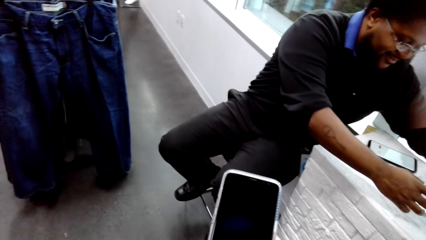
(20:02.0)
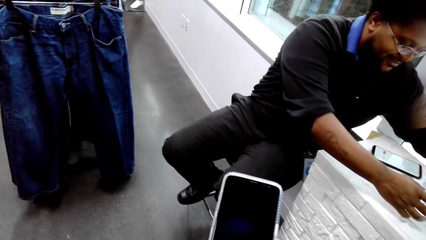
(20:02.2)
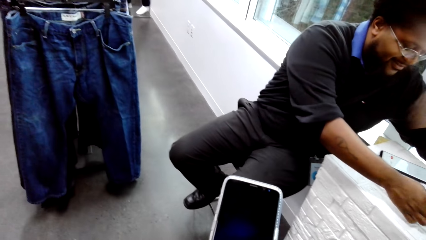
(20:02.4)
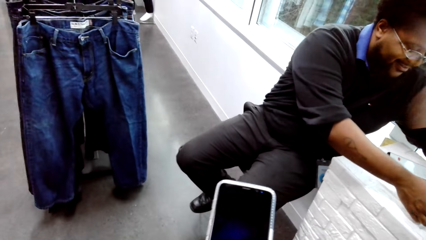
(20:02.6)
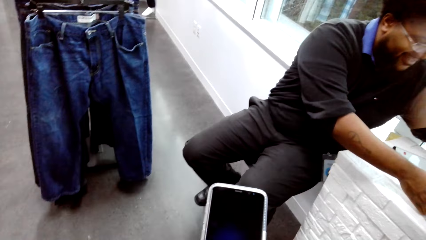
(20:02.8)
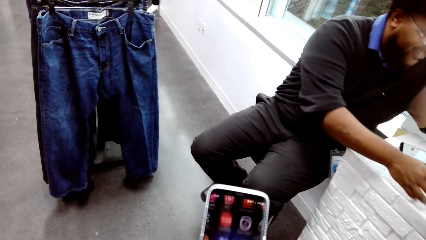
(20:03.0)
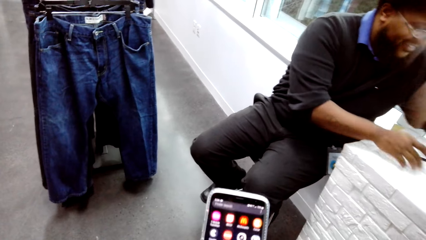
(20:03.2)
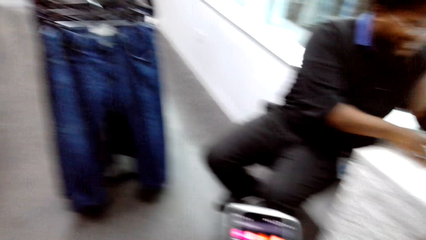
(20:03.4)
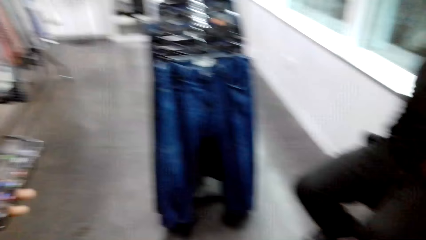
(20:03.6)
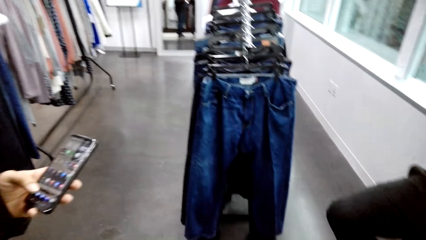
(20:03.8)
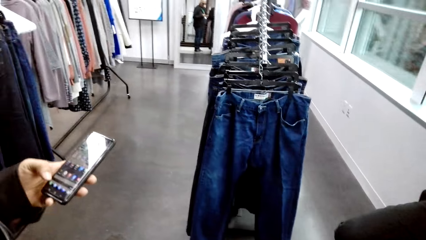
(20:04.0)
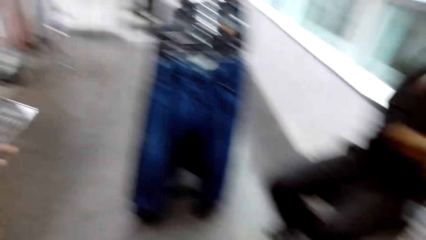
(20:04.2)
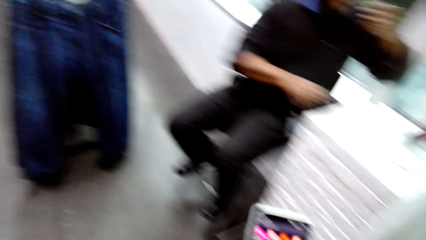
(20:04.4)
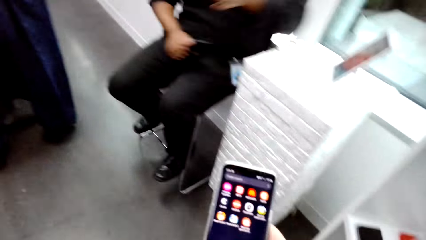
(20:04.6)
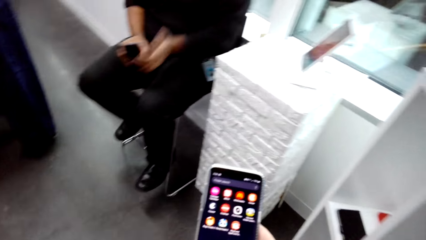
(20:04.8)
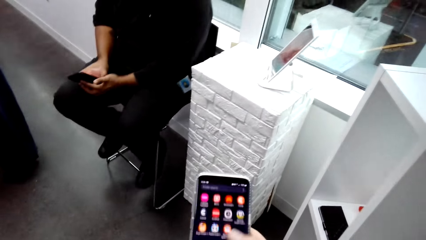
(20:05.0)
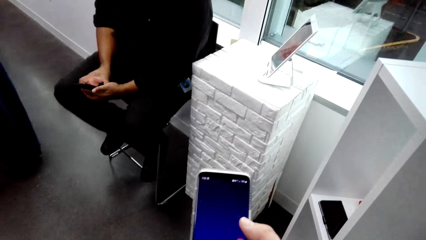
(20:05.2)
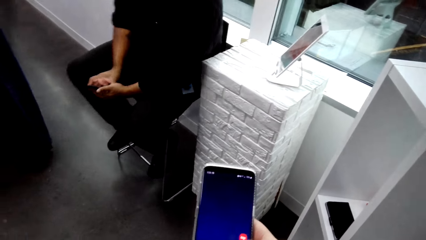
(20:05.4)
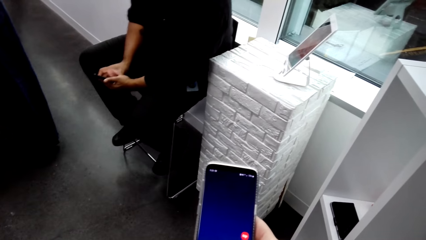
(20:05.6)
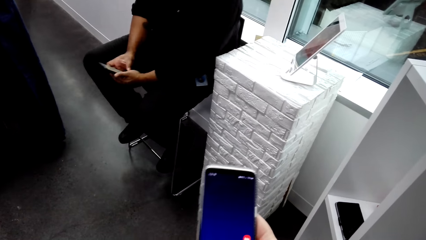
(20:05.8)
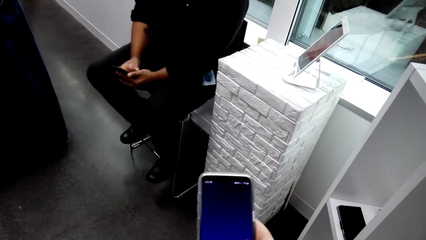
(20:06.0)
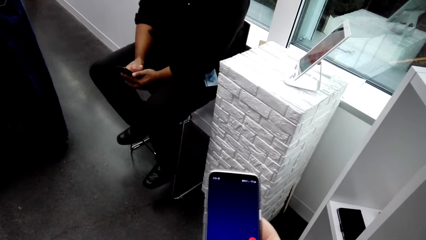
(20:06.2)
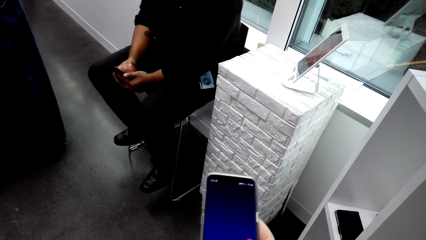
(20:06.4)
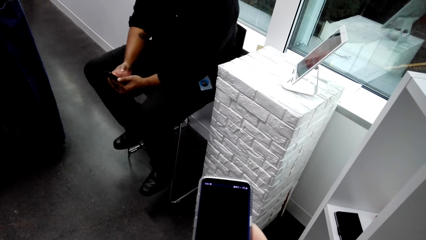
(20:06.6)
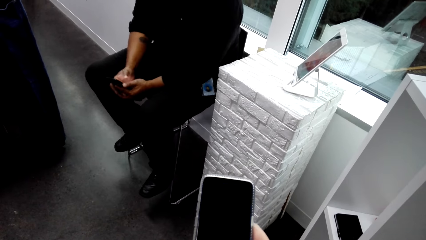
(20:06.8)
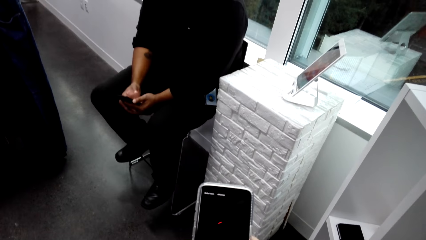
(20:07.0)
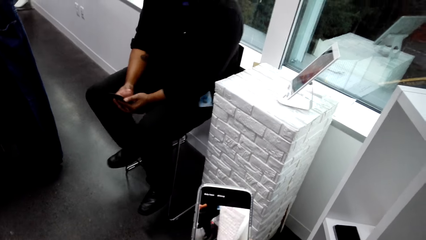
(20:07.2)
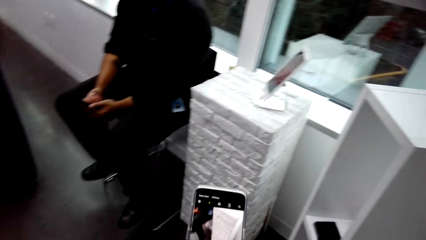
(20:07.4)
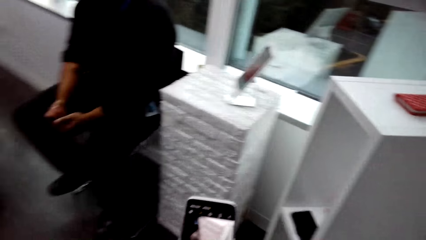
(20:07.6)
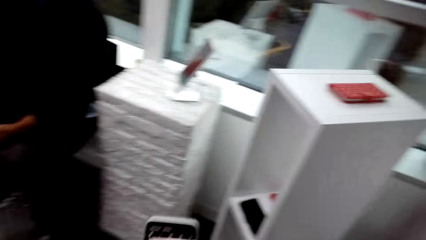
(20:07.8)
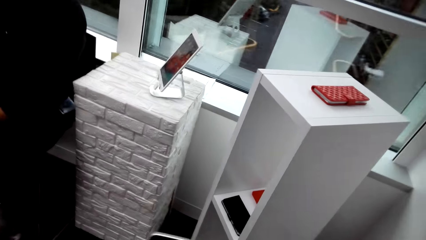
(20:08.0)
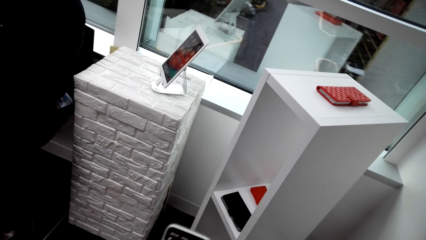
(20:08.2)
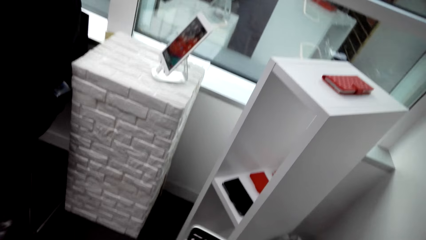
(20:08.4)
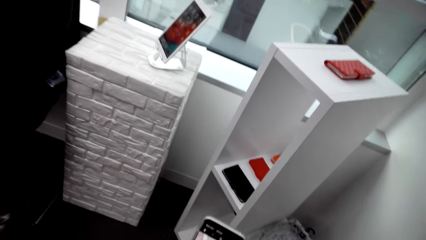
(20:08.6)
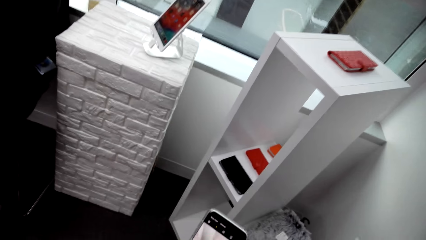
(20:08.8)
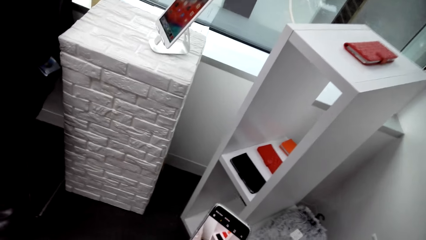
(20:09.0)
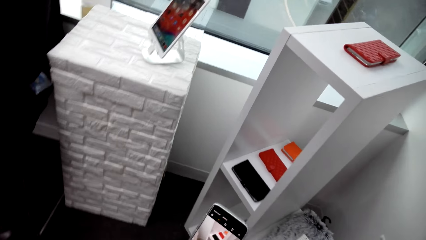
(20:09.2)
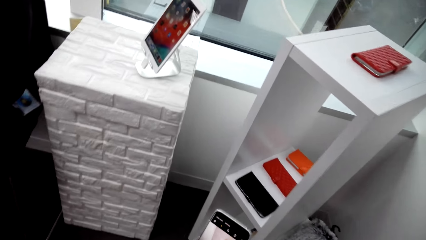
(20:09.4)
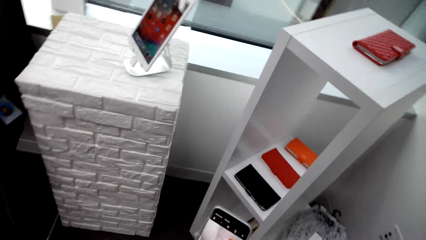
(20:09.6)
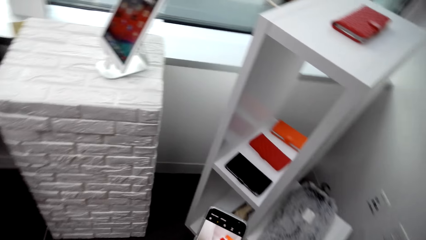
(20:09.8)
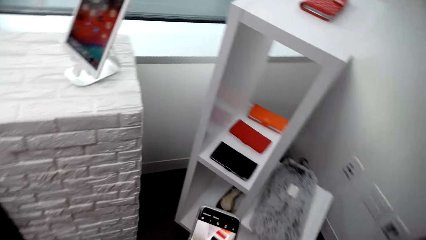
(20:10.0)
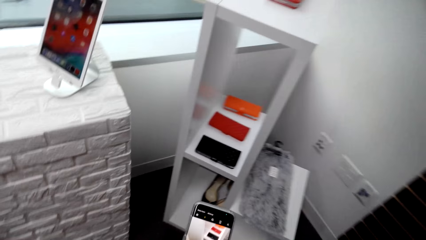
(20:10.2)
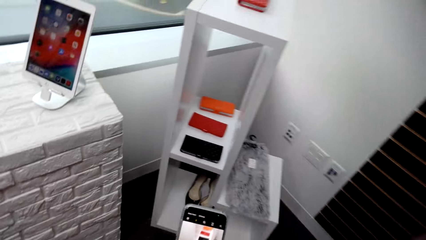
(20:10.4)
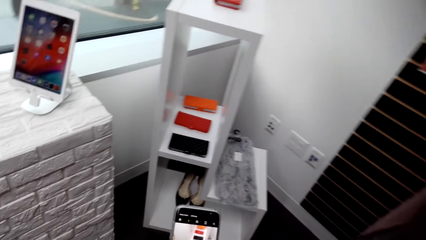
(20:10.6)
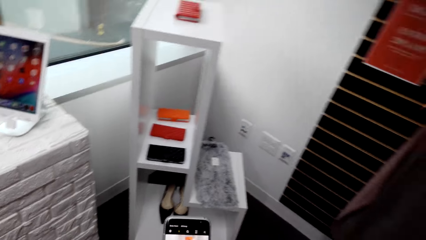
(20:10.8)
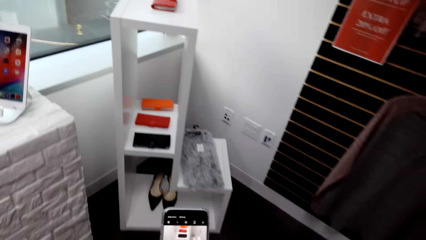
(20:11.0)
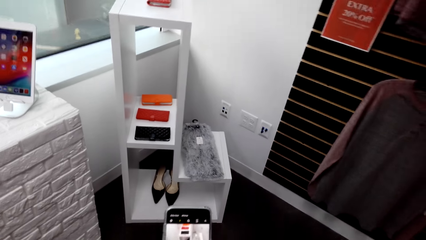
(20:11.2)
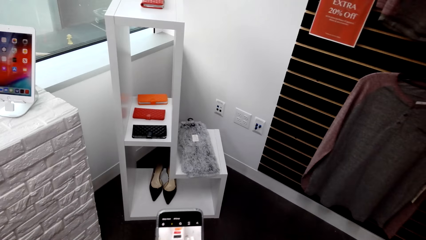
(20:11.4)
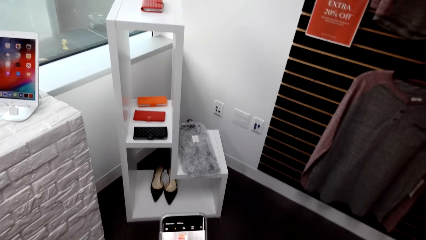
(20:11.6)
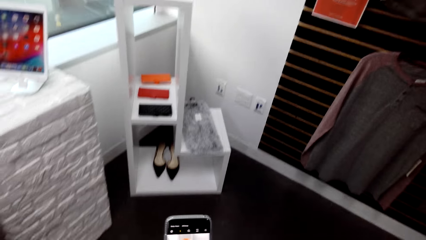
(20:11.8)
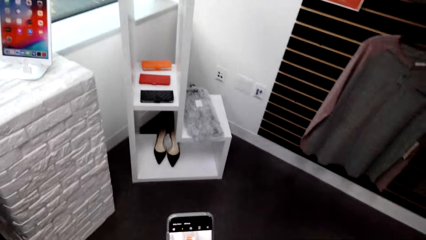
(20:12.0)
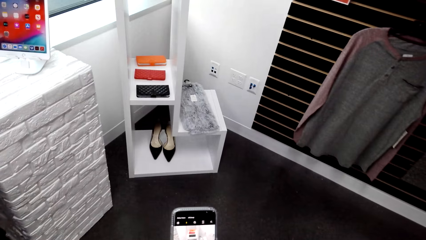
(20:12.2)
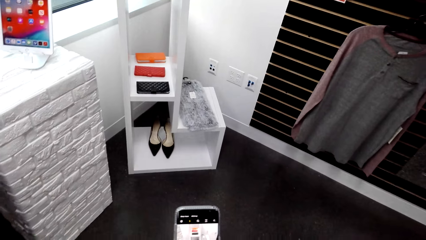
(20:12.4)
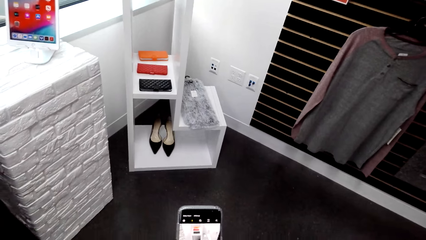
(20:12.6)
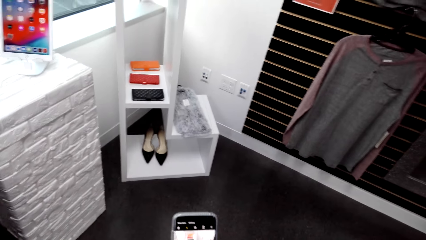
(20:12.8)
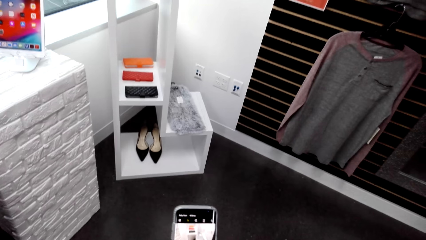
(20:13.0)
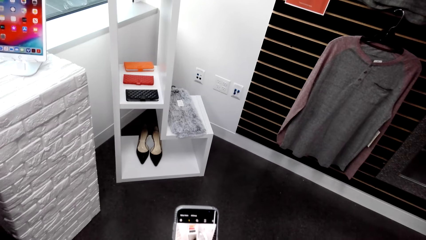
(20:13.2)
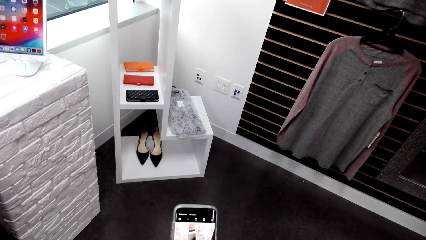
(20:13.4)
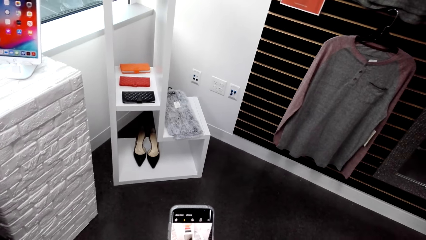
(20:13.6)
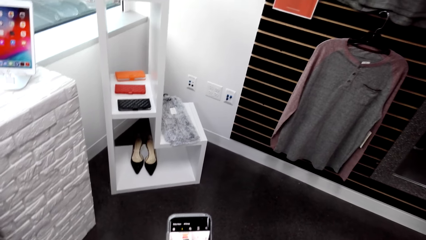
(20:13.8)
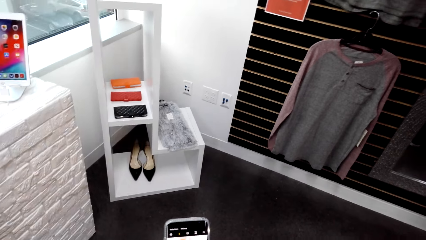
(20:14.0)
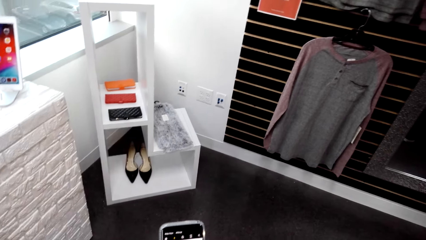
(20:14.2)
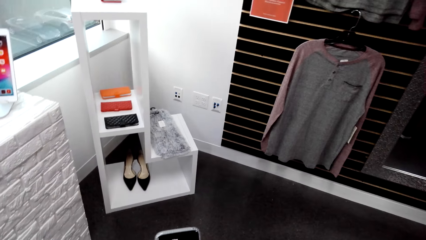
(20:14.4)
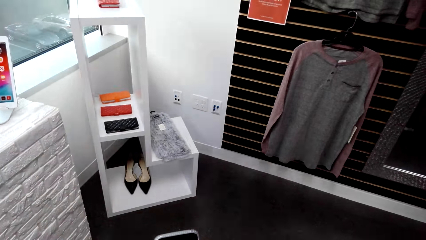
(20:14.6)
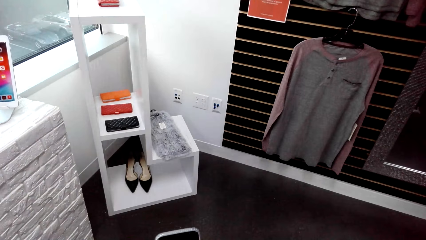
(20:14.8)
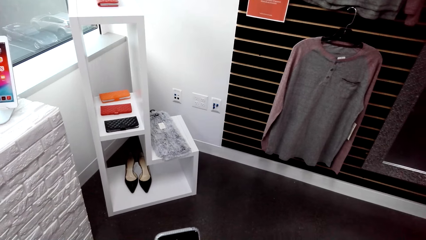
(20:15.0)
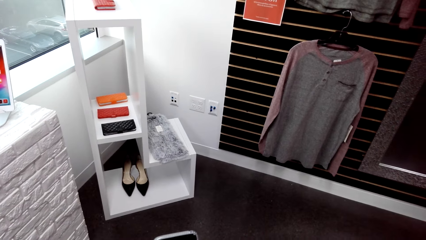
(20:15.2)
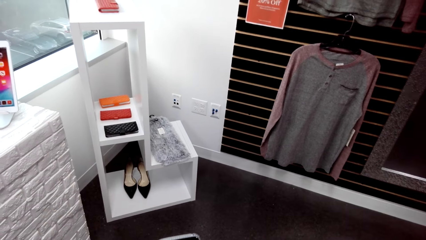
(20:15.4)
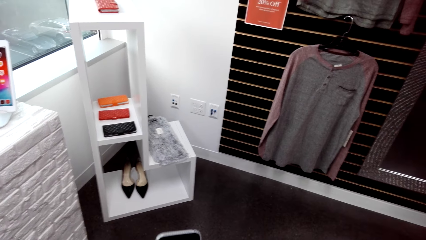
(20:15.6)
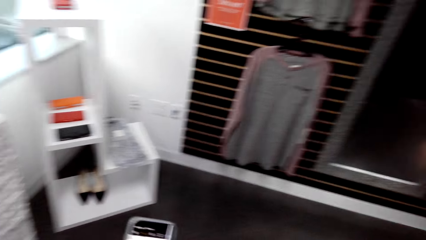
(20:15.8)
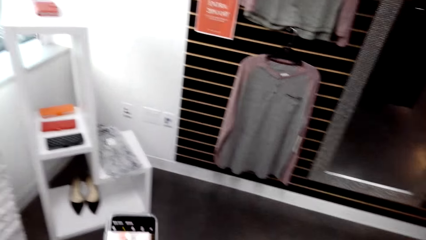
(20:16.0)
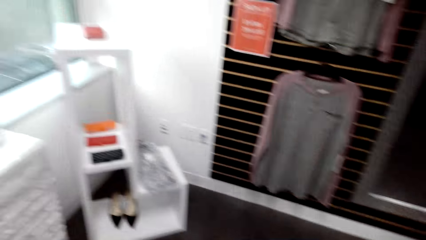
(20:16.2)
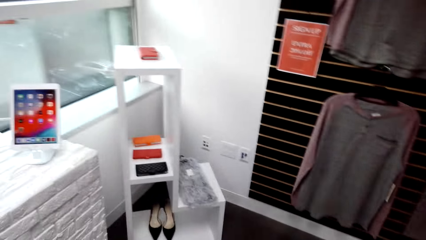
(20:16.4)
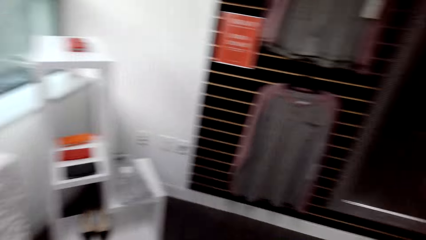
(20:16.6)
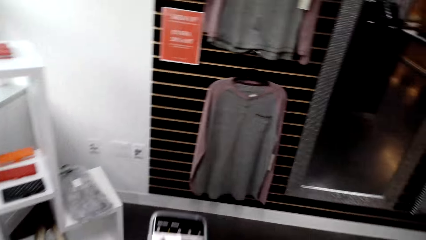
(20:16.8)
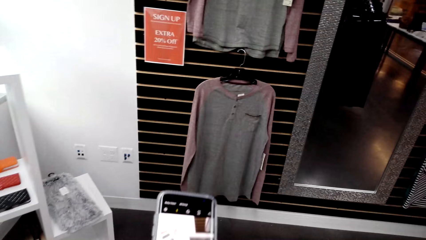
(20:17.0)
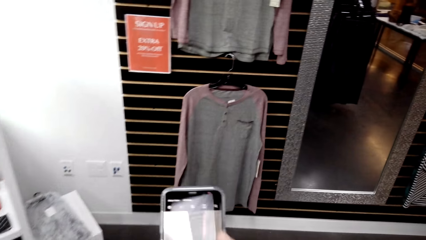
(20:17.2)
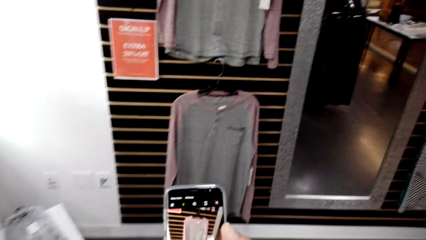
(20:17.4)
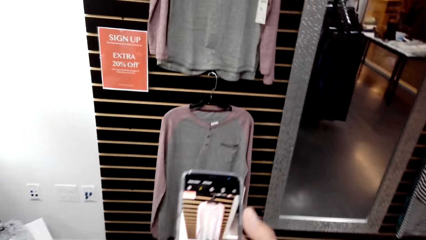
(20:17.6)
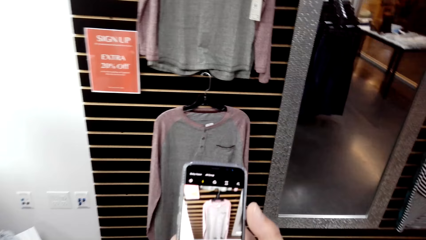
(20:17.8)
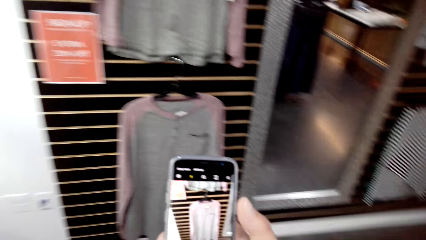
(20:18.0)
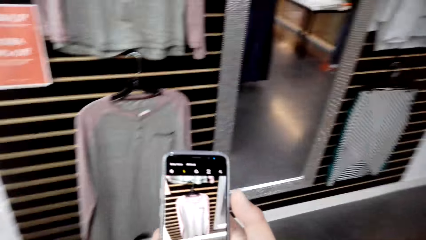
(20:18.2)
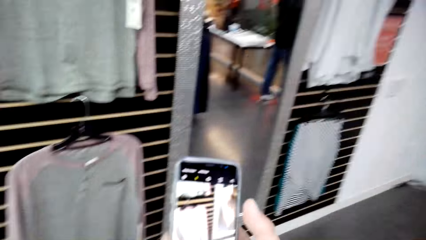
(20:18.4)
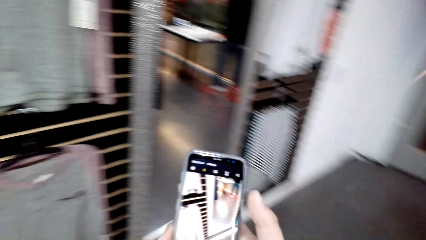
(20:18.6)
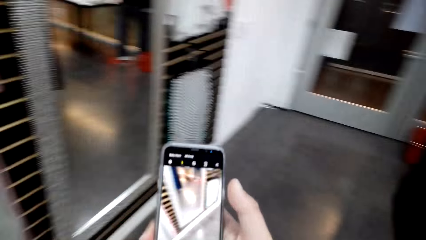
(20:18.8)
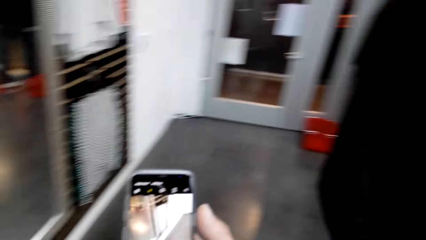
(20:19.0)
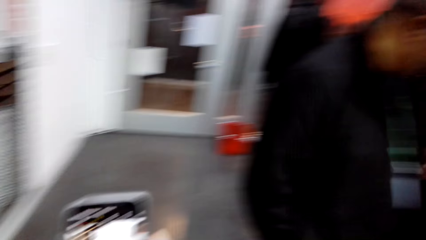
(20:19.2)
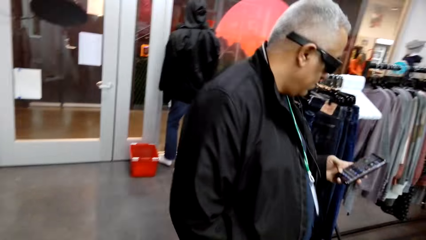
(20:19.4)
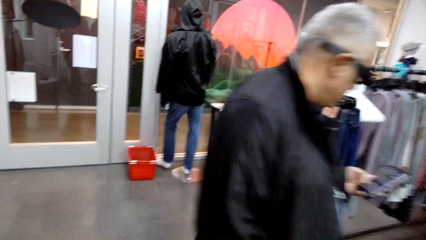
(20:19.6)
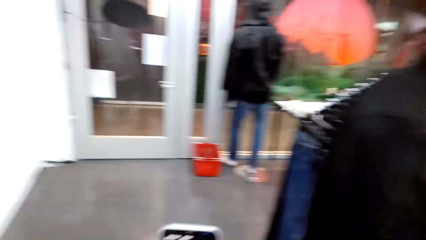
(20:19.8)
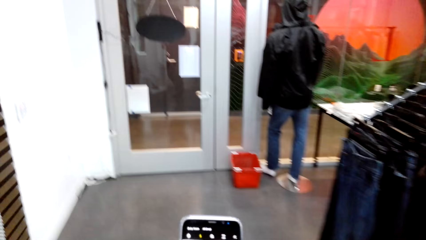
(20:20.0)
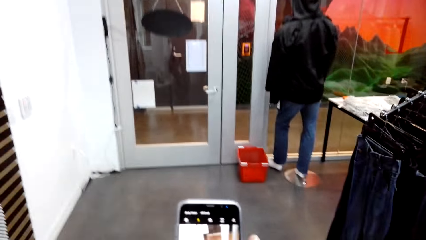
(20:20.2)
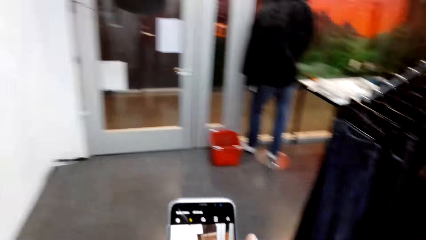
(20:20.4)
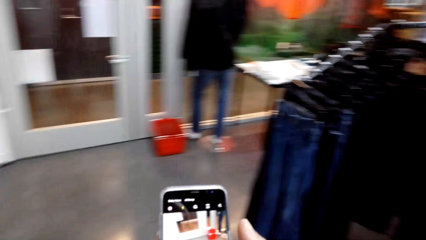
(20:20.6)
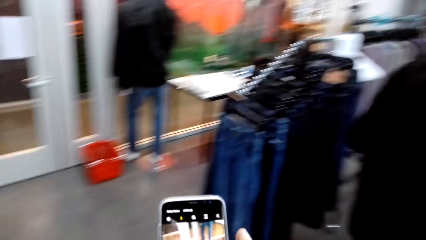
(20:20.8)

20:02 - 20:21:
A man places a tablet on the table. The camera wearer holds a phone in the clothing store. Another man holds a phone with the left hand in the store. The camera wearer scrolls the phone in the store. The first man holds a phone with both hands in the store. The camera wearer scrolls the phone in the store. They walk around in the clothing store, hold the phone in the clothing store, and walk around in the clothing store. The other man holds the phone in the clothing store and walks around in the clothing store.
